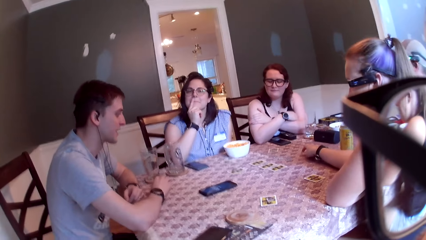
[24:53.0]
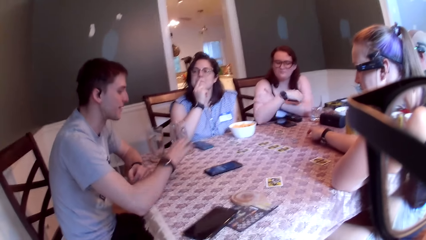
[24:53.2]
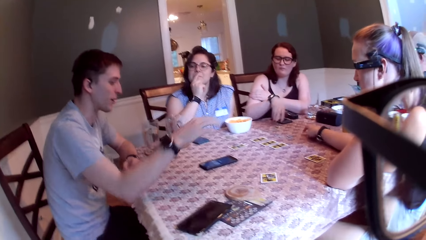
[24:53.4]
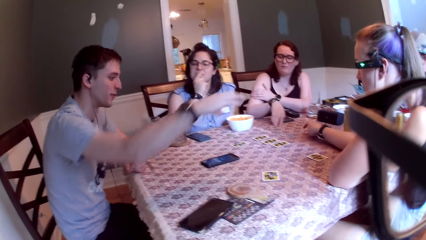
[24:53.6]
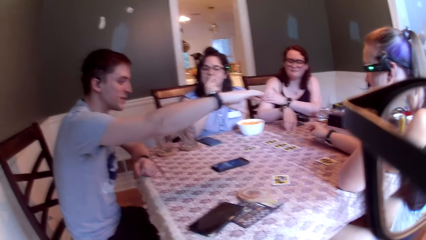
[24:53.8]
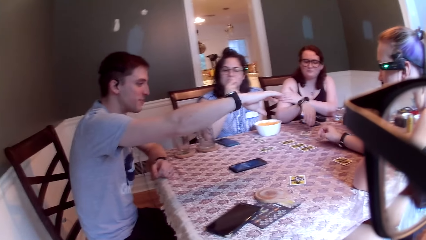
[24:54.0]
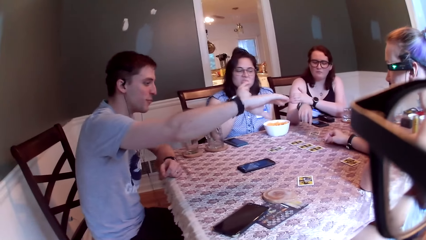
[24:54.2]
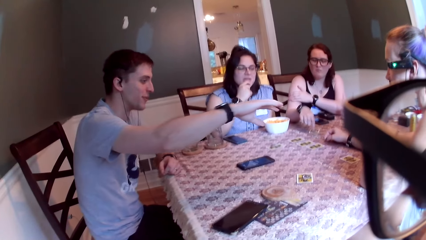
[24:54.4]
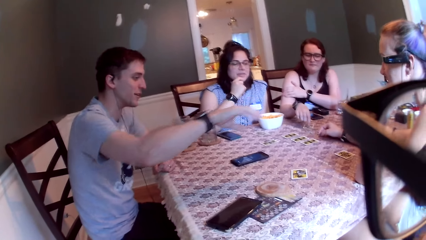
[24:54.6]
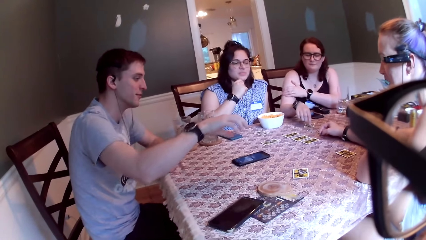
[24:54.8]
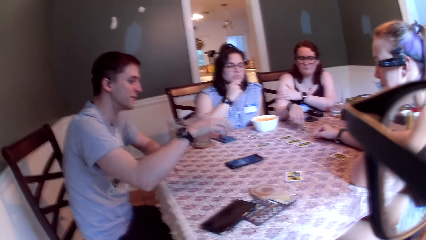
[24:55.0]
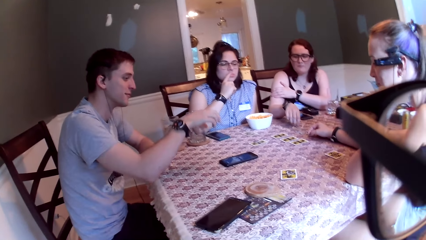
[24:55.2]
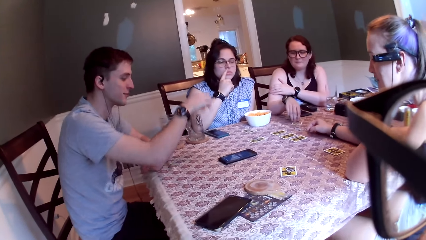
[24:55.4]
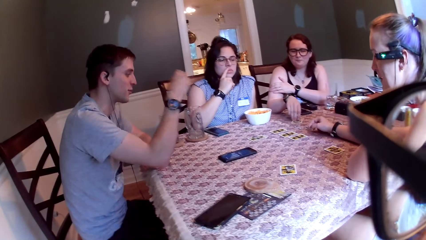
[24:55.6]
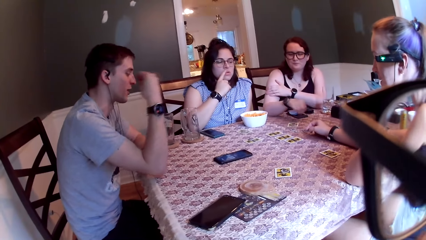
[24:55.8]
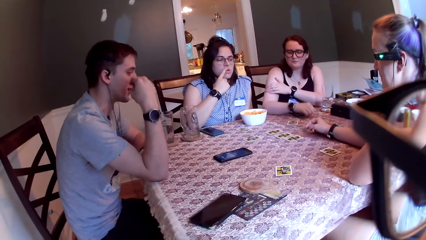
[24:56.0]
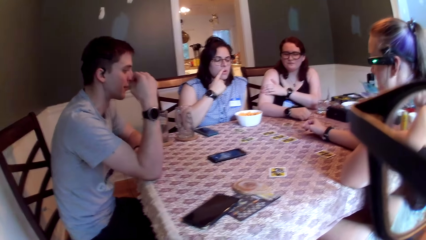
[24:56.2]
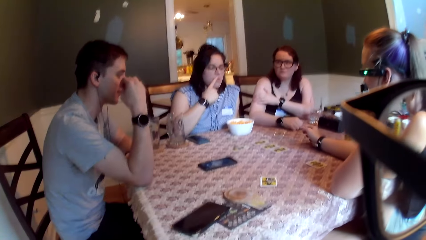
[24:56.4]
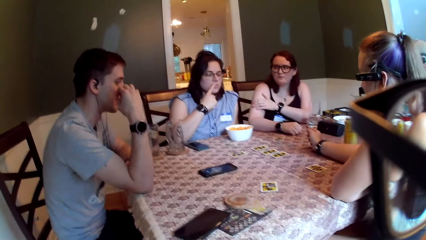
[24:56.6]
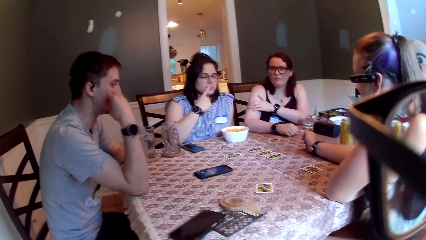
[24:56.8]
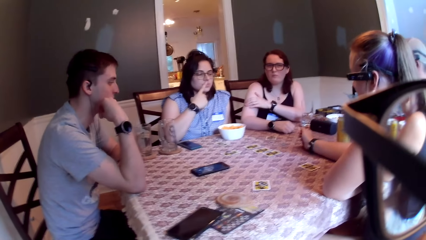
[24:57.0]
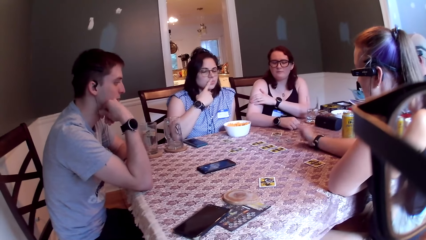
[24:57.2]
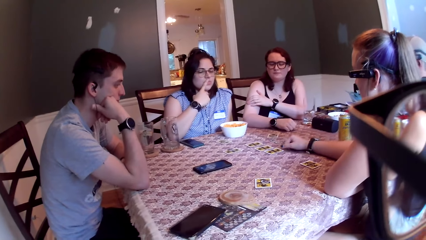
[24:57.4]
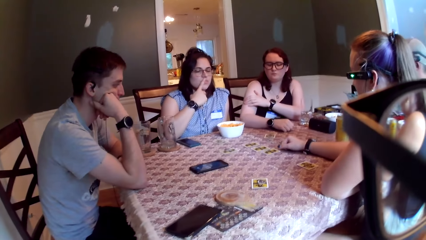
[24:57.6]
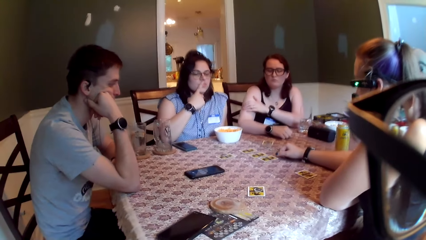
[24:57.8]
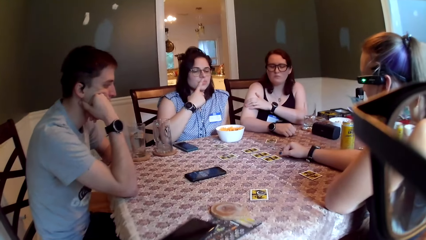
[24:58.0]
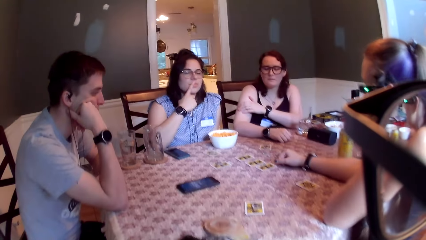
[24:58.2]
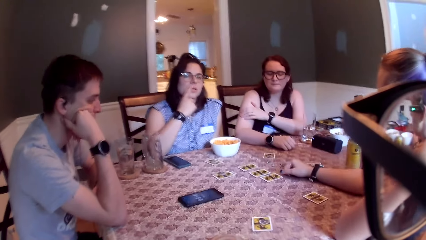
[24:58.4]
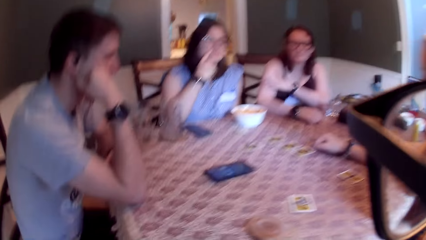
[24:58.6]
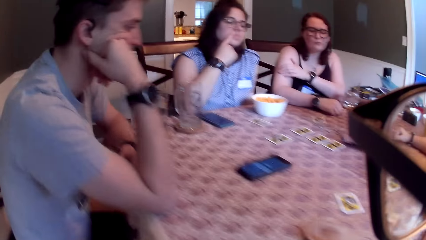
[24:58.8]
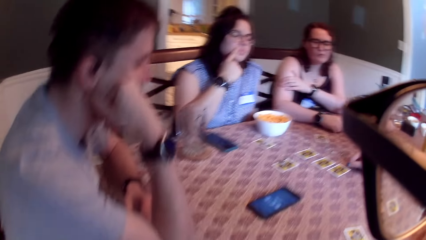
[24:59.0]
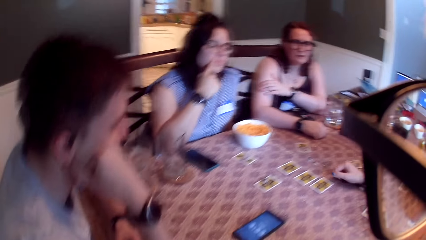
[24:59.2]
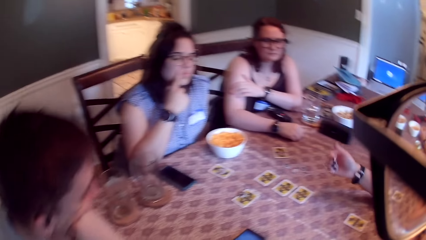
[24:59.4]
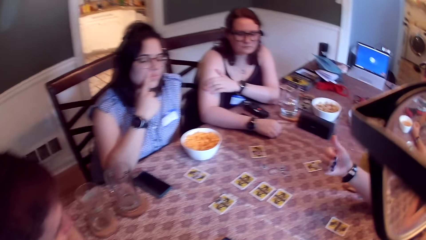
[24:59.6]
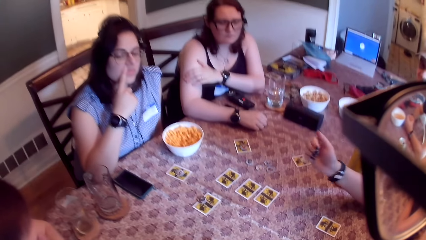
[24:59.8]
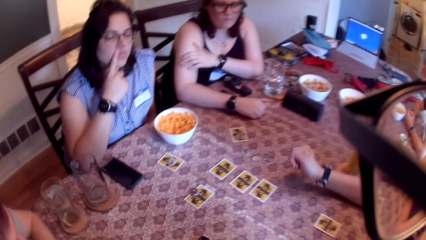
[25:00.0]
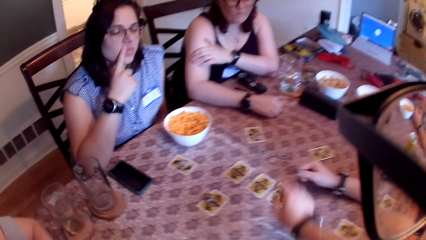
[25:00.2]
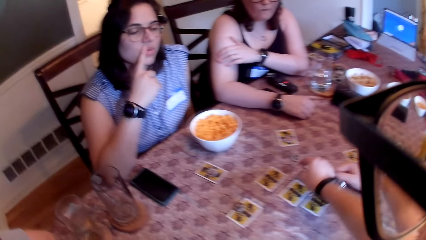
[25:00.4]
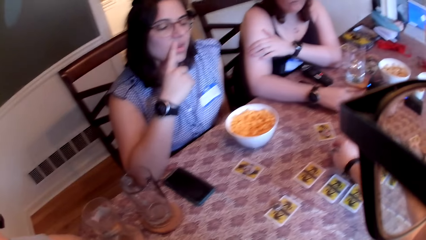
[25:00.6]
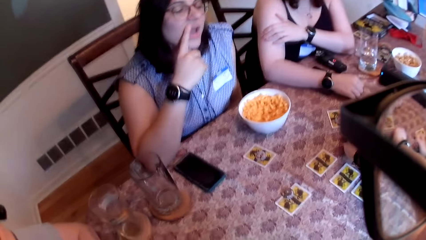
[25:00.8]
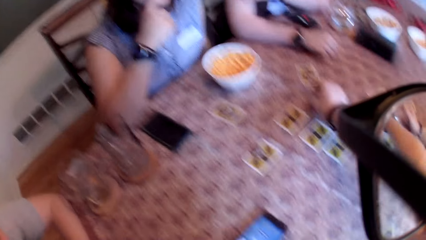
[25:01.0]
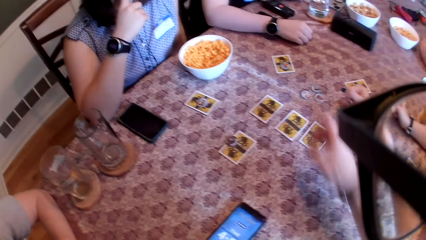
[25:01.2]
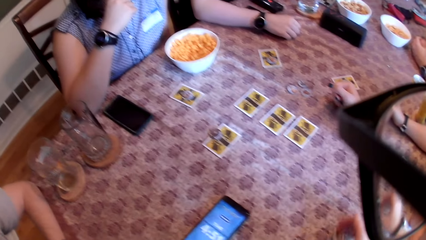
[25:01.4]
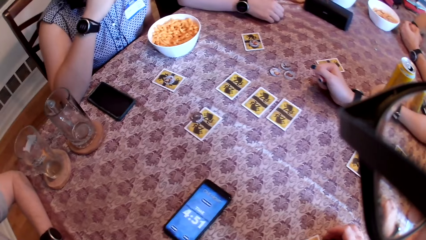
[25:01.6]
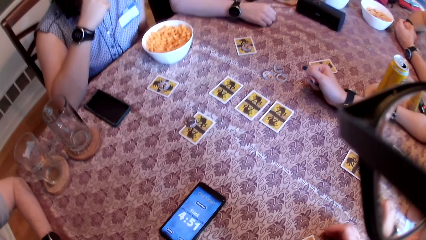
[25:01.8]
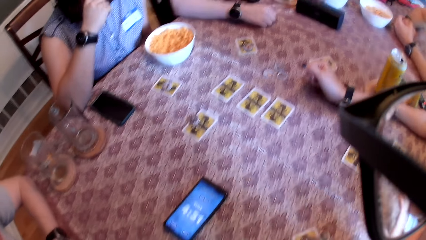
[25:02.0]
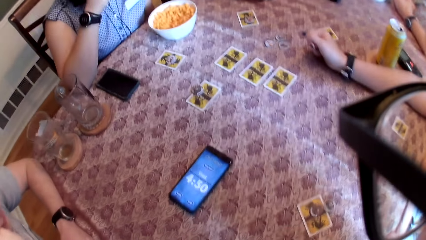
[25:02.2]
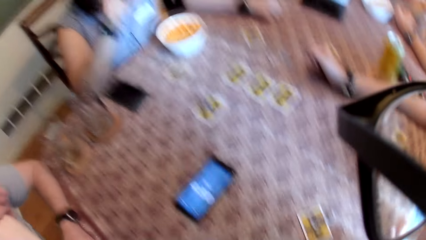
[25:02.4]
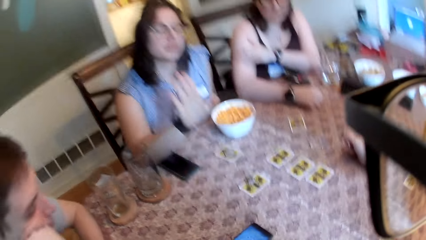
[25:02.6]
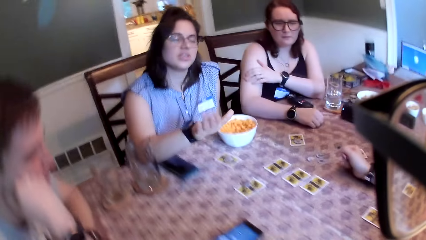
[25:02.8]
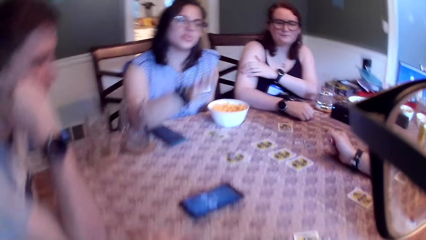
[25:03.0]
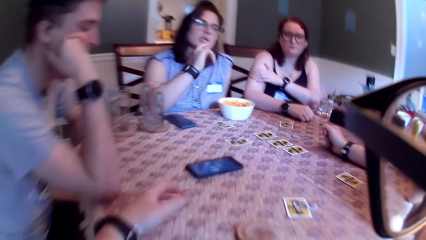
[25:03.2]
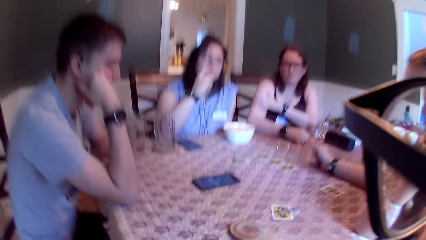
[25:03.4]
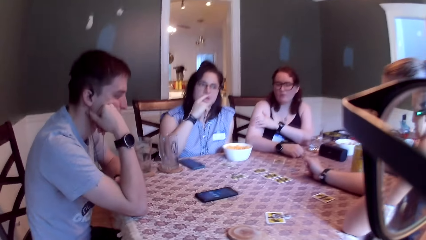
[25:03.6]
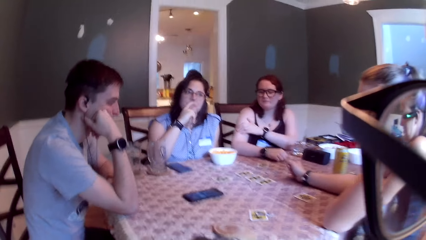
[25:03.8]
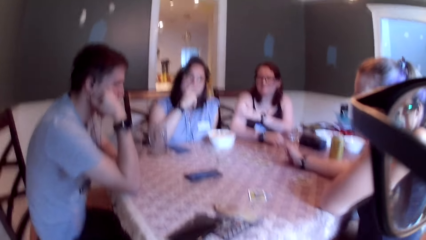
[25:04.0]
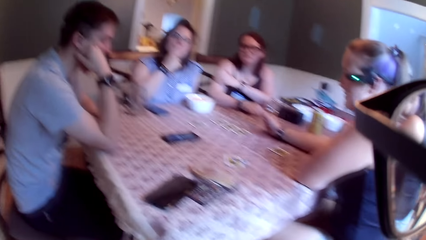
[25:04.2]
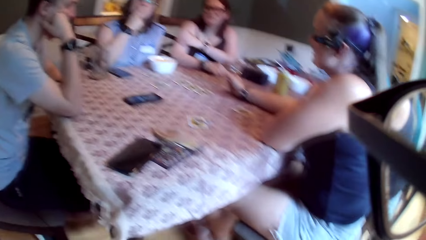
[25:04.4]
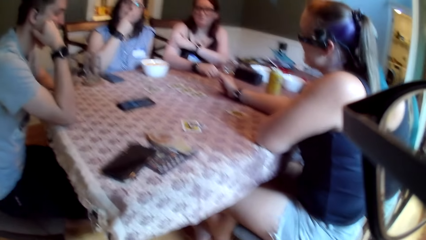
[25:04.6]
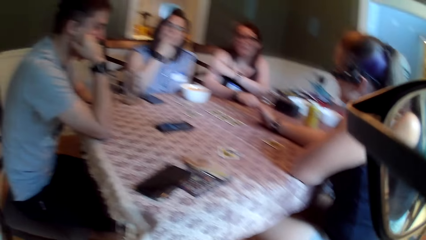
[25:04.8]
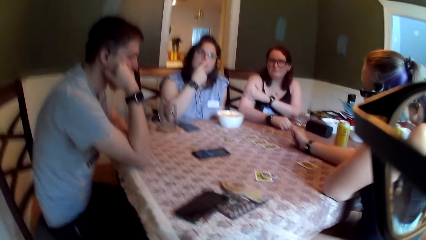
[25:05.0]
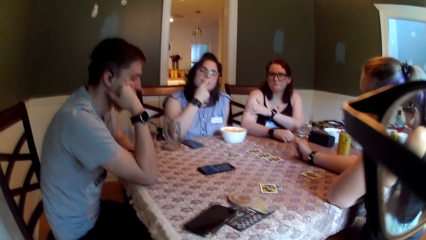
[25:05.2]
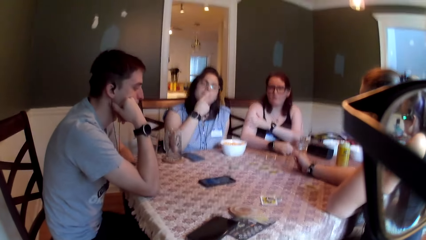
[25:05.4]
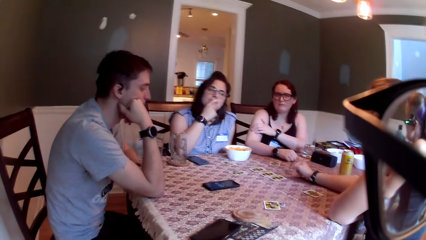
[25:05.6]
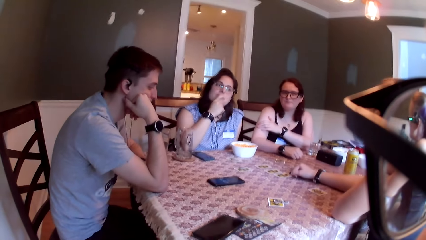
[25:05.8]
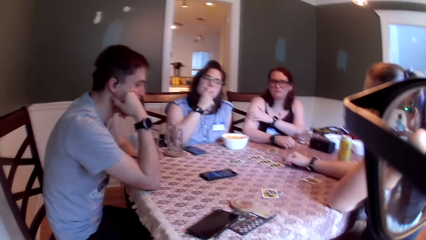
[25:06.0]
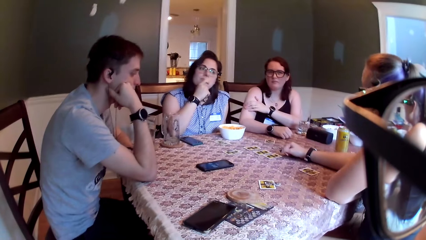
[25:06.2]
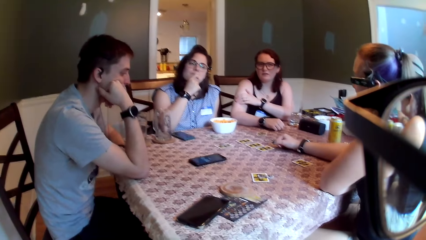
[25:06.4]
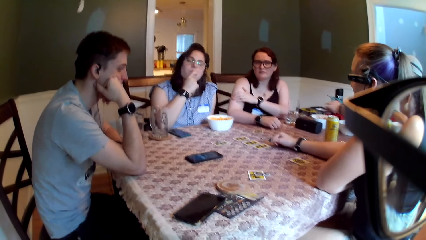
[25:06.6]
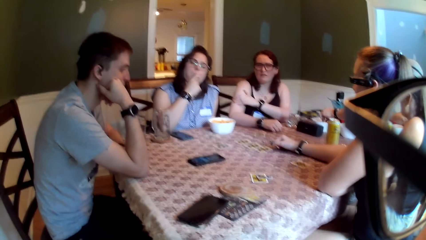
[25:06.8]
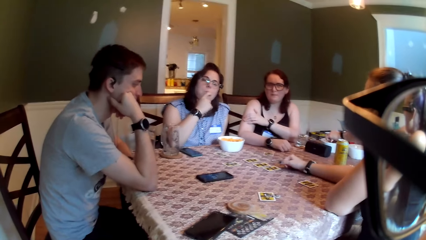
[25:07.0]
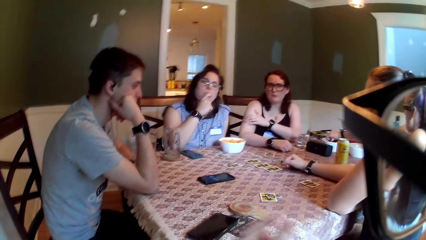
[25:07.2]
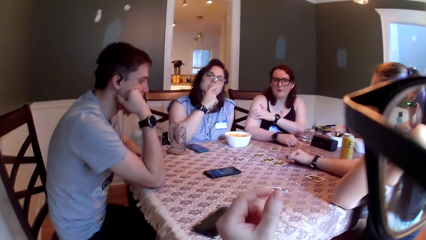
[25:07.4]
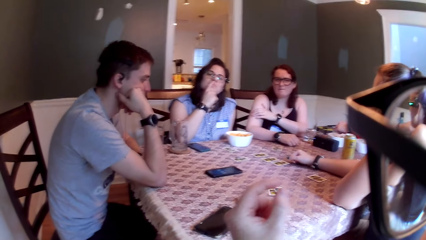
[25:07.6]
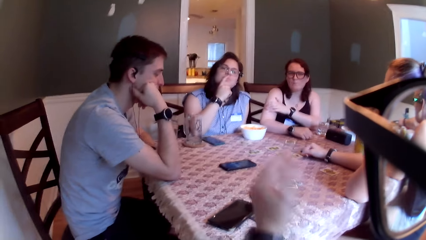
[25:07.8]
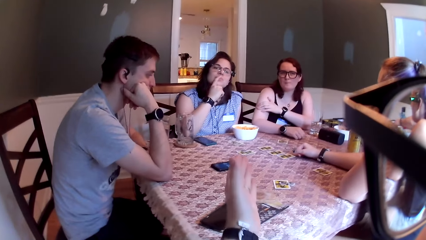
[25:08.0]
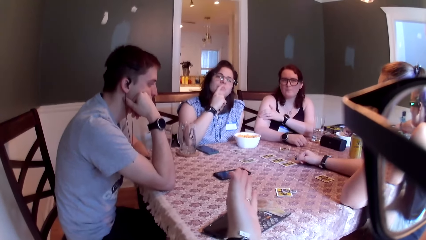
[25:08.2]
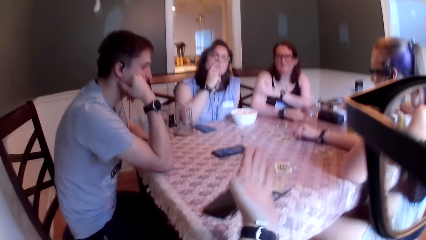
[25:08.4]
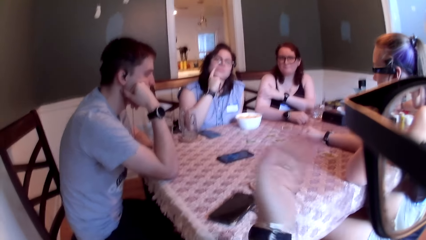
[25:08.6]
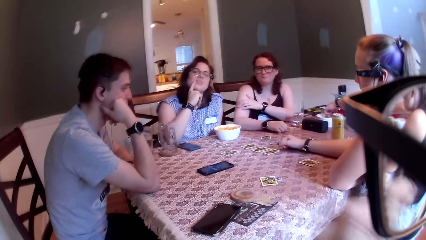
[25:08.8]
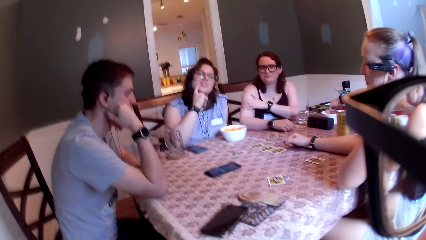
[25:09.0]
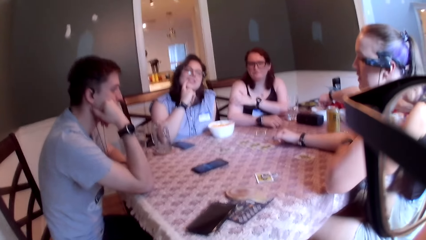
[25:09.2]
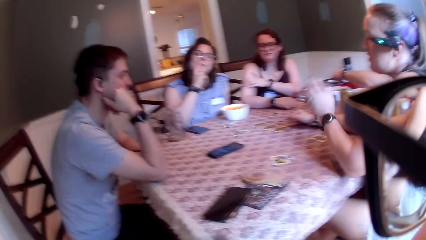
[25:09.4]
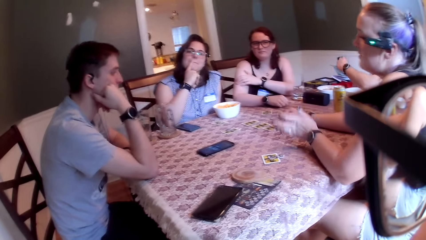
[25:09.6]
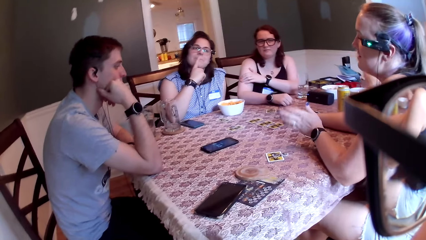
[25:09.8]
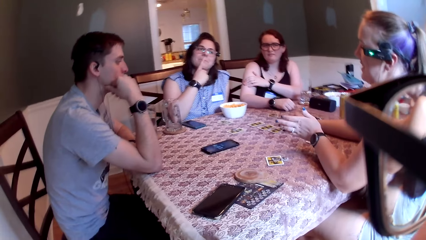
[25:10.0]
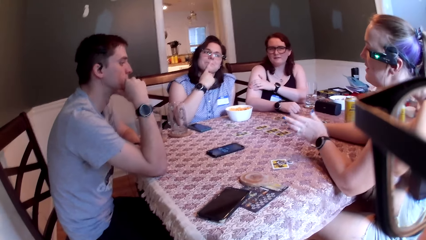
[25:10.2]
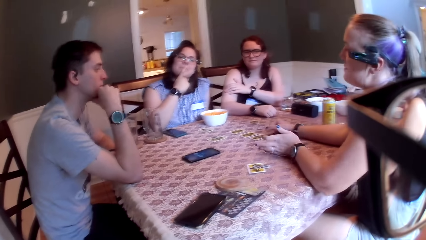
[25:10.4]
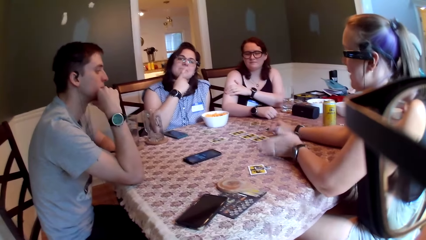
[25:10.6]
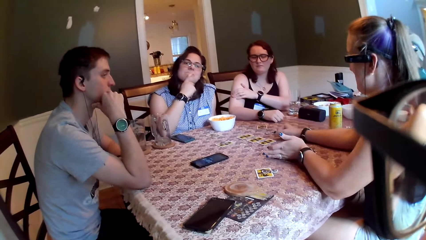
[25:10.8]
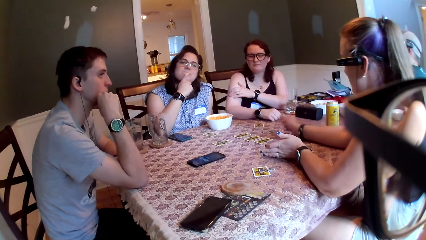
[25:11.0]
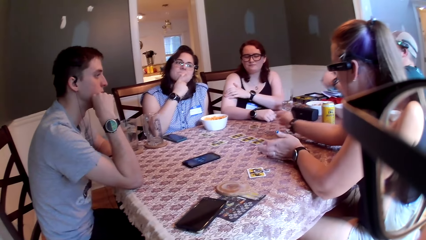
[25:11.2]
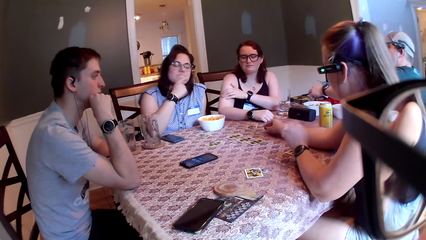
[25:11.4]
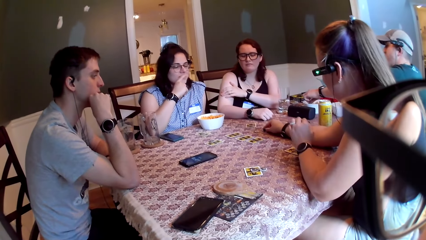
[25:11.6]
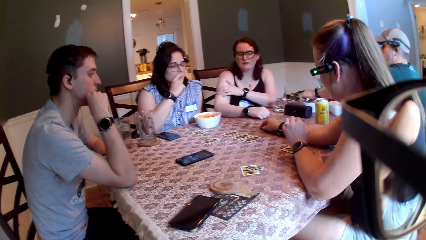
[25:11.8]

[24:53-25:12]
A woman touches her mouth with her right hand. The camera wearer speaks to a group of people on the table. A man speaks to the group of people on the table and removes his right hand from the table. Another woman touches a card on the table with her right hand. A third woman speaks to the group of people on the table. The man touches his face with his right hand. The third woman hits the table with her right hand. The camera wearer speaks to the group of people on the table. The first woman speaks to the group of people on the table. The camera wearer picks up a coin on the table with his right hand. The third woman speaks to the first woman. The camera wearer speaks to the group of people on the table. Another man picks up some cheese from the bowl with his left hand. The third woman speaks to the group of people on the table.
